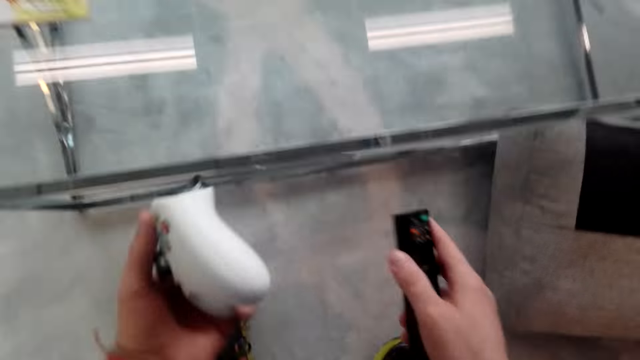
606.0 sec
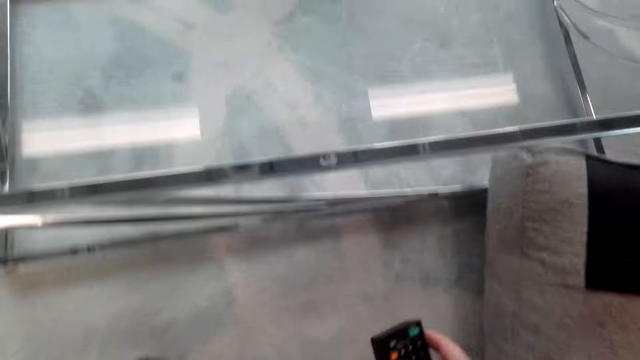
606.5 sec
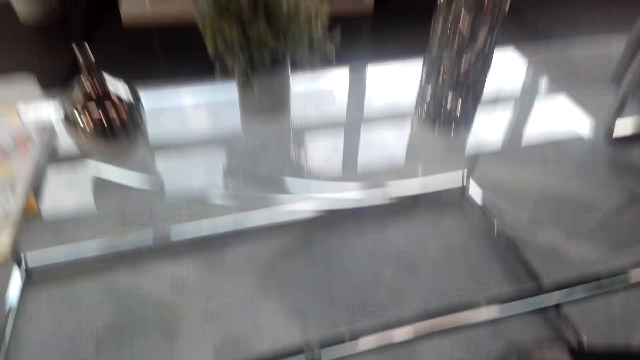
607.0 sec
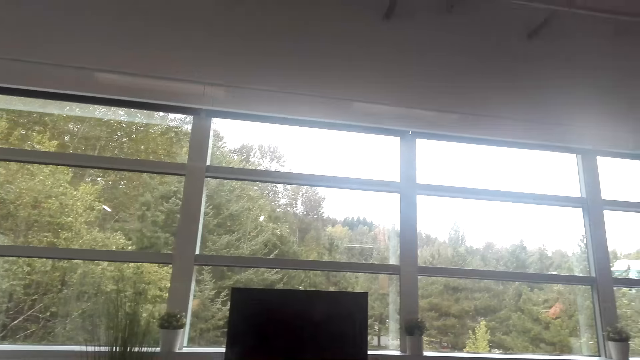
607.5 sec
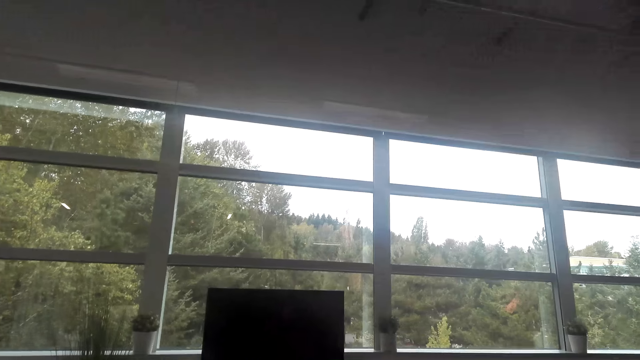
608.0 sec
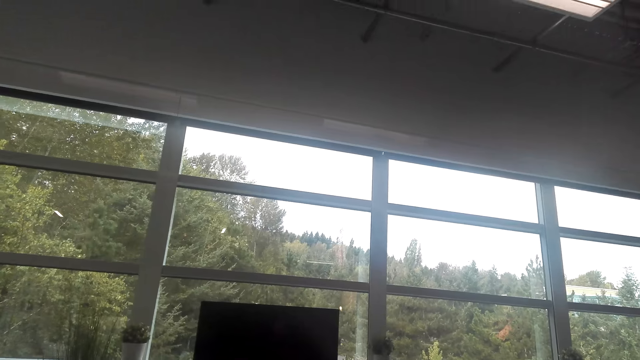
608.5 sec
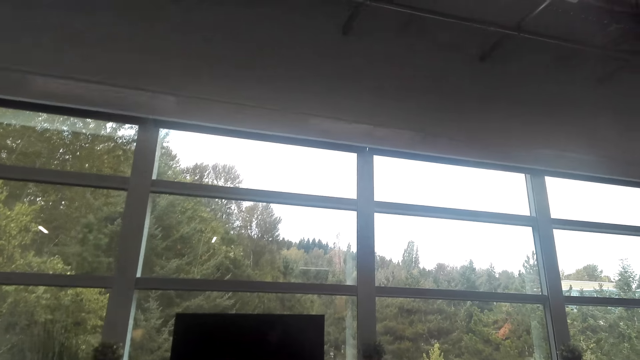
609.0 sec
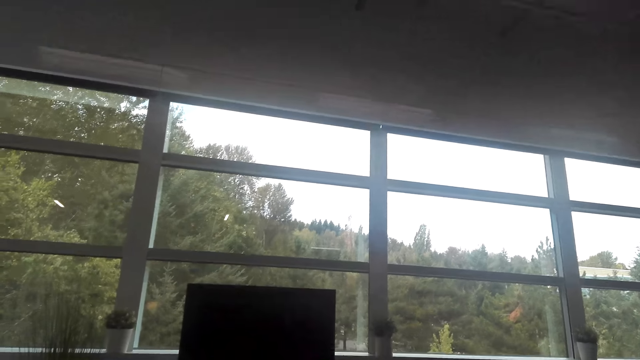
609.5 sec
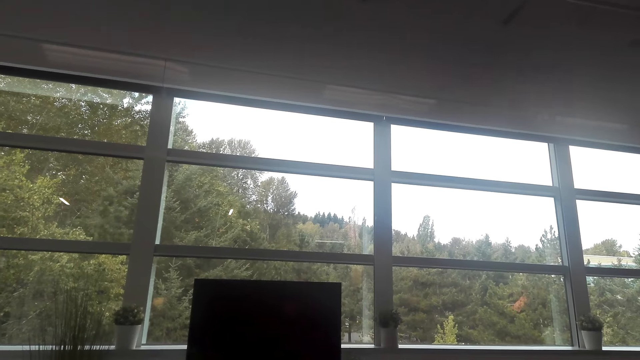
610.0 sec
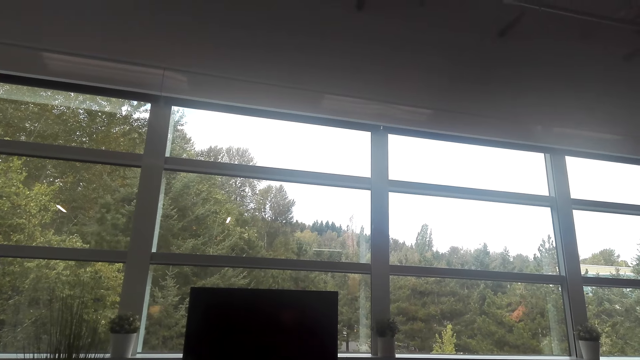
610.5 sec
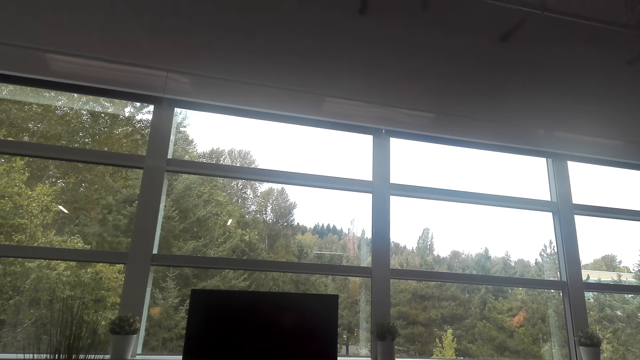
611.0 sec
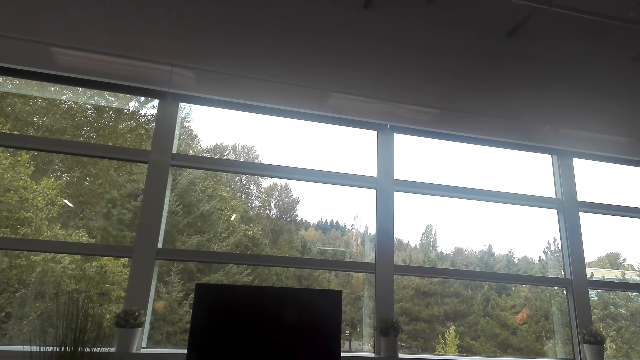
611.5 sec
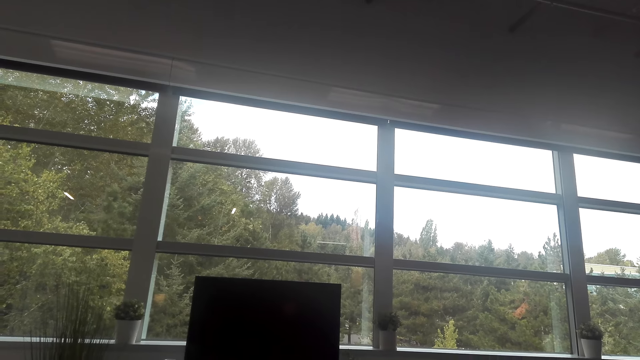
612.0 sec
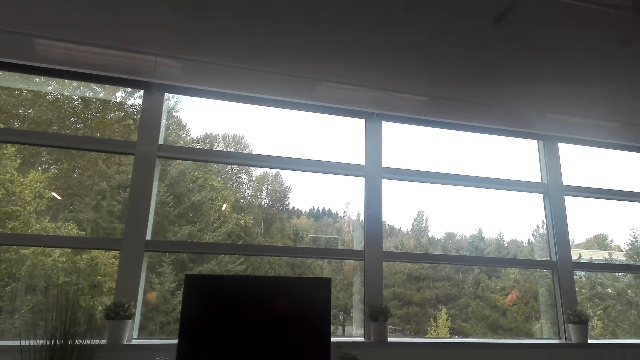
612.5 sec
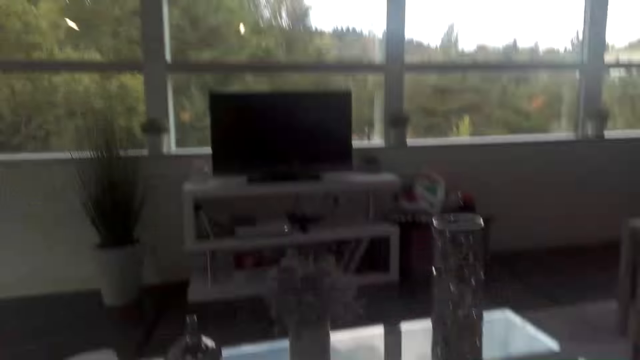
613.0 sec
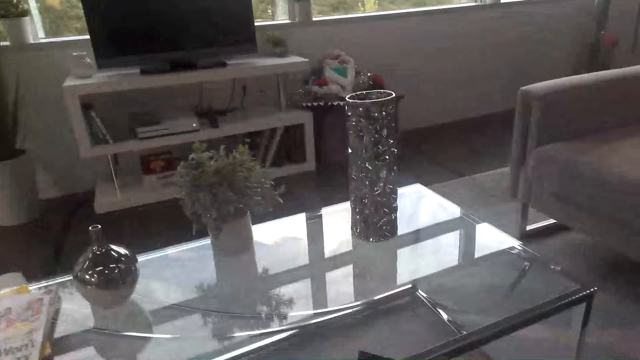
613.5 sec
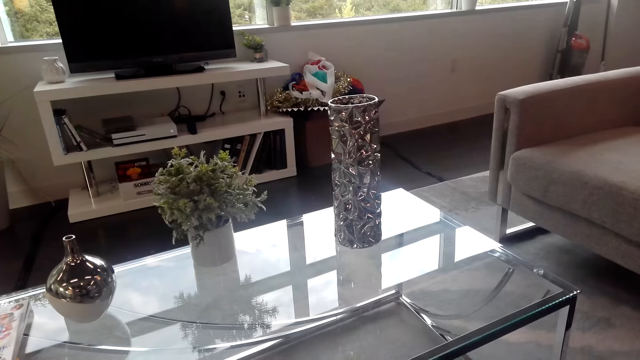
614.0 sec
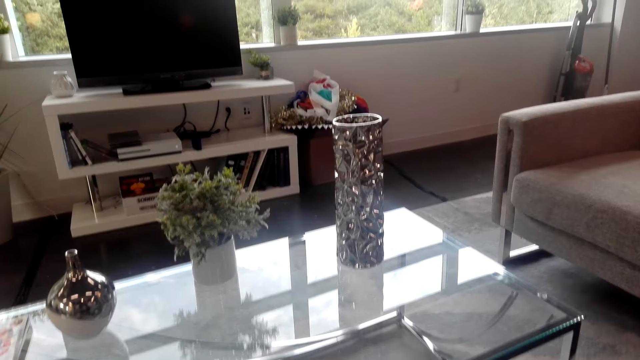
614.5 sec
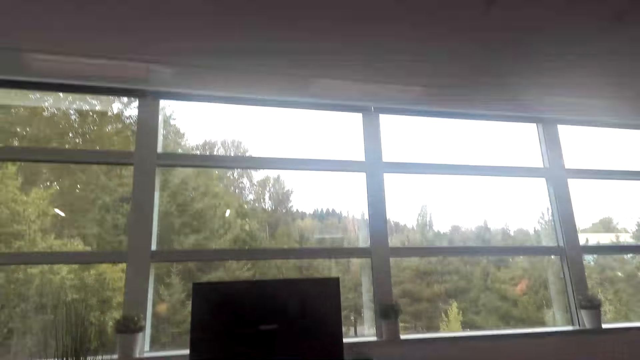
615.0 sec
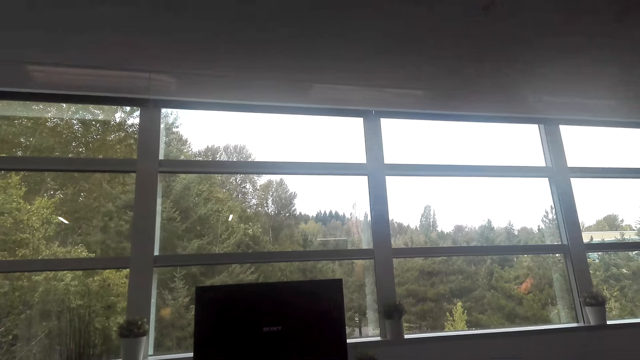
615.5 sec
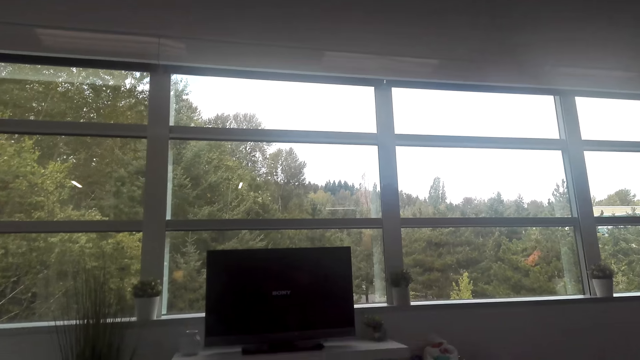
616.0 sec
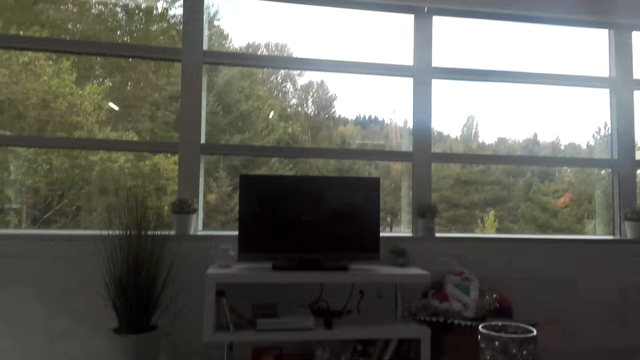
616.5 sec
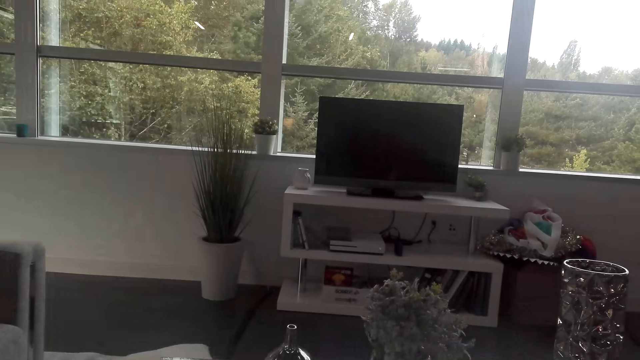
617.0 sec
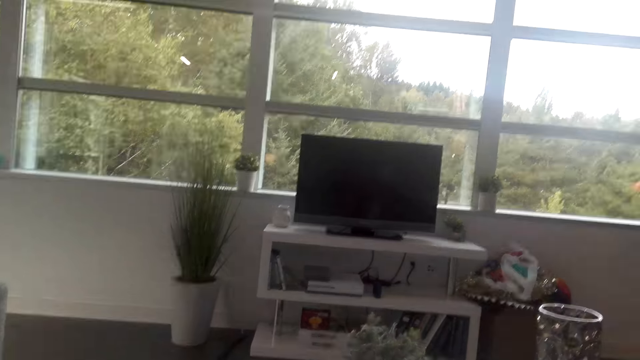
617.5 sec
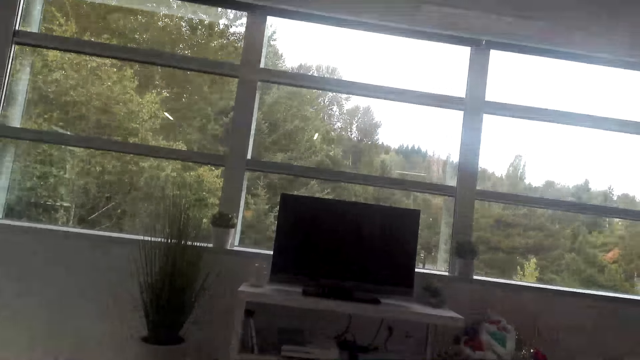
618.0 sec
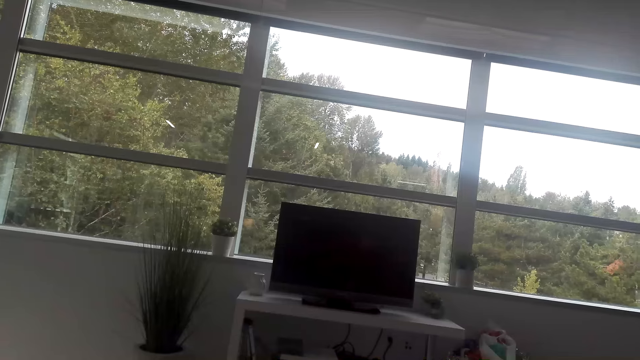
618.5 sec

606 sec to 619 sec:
The camera wearer turns around the room. They stare at the television. They look around the house. They stare at the television.

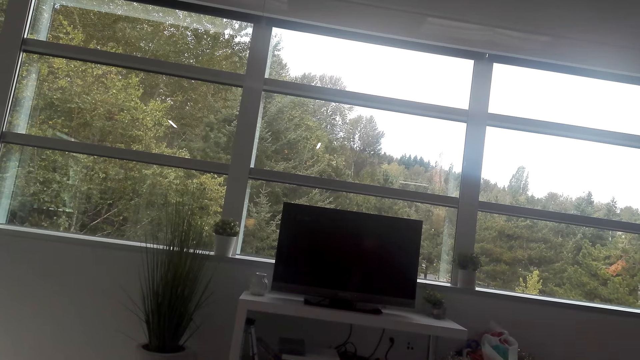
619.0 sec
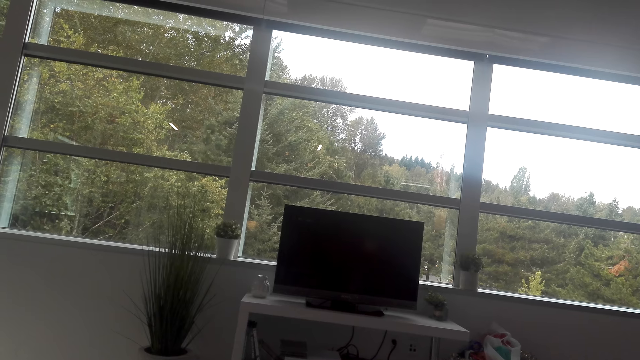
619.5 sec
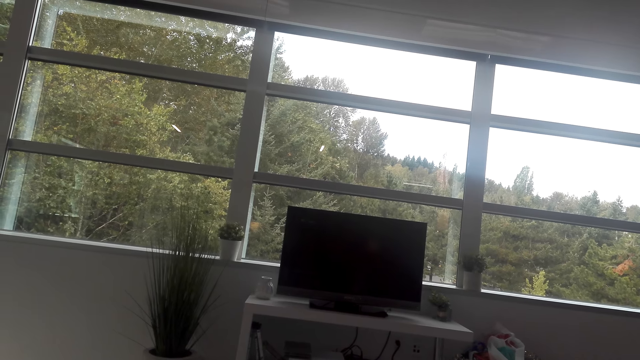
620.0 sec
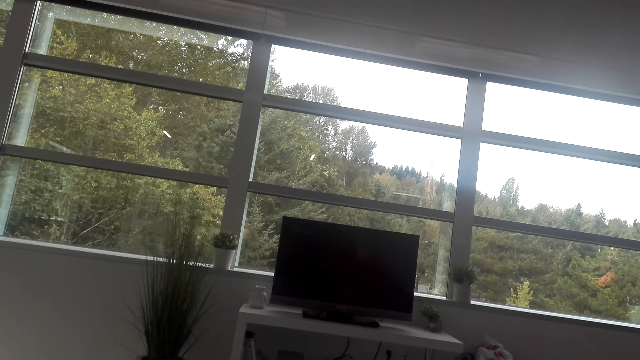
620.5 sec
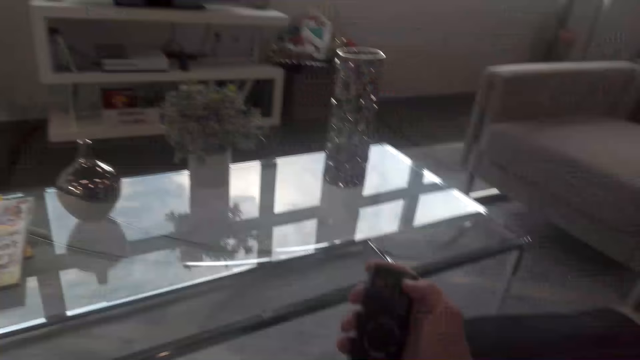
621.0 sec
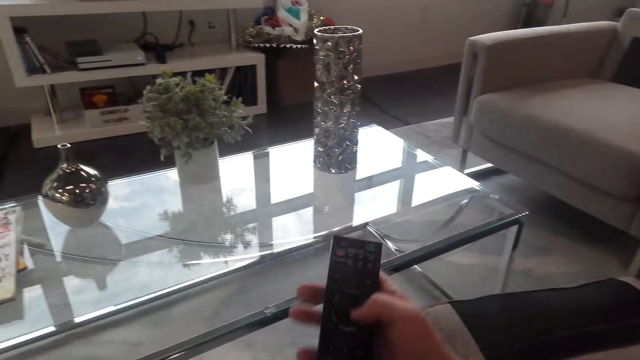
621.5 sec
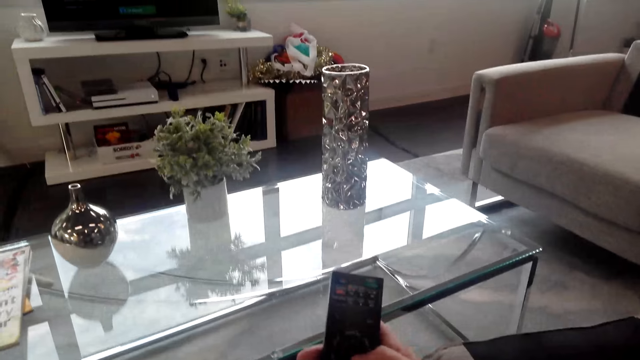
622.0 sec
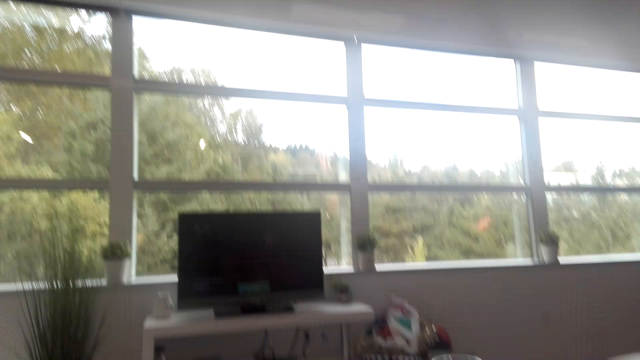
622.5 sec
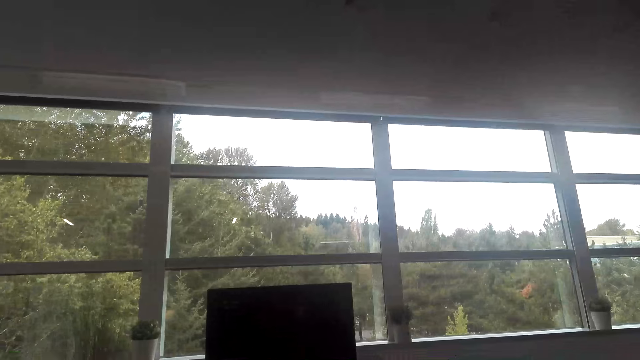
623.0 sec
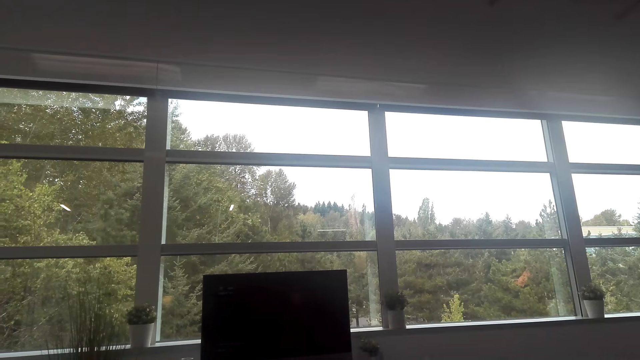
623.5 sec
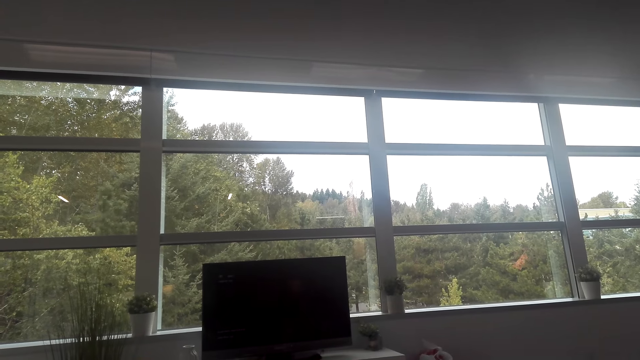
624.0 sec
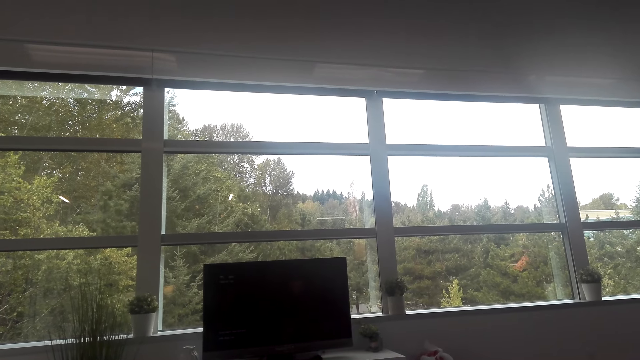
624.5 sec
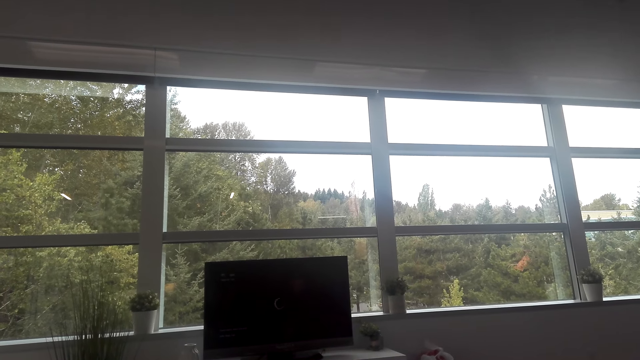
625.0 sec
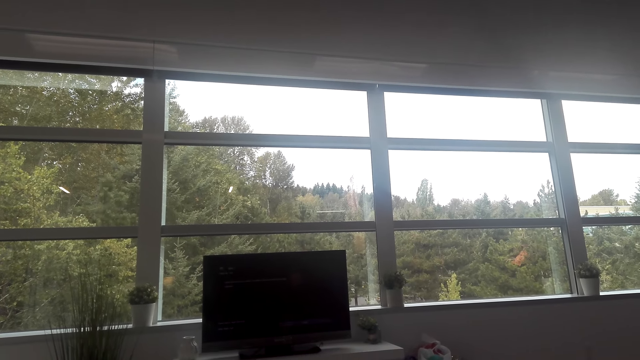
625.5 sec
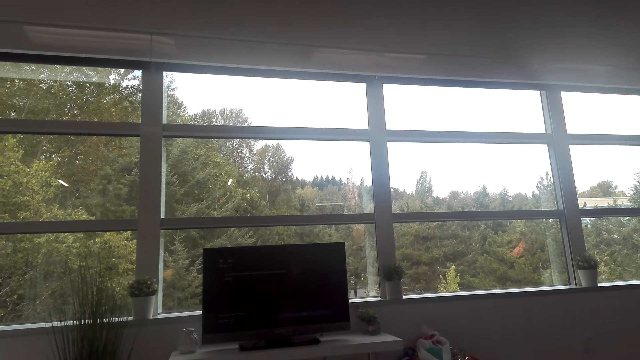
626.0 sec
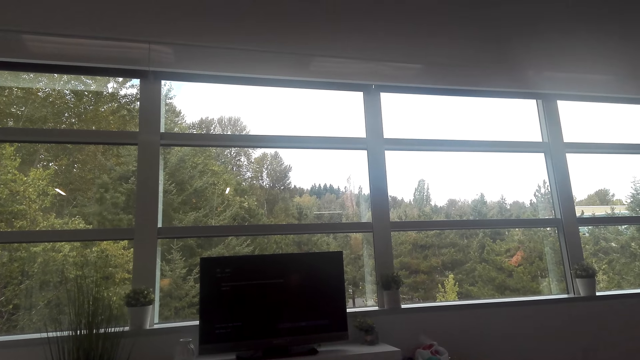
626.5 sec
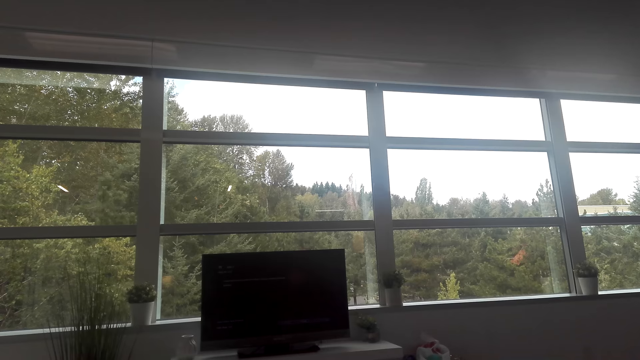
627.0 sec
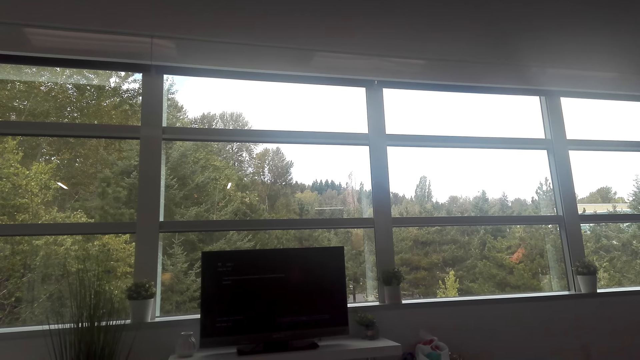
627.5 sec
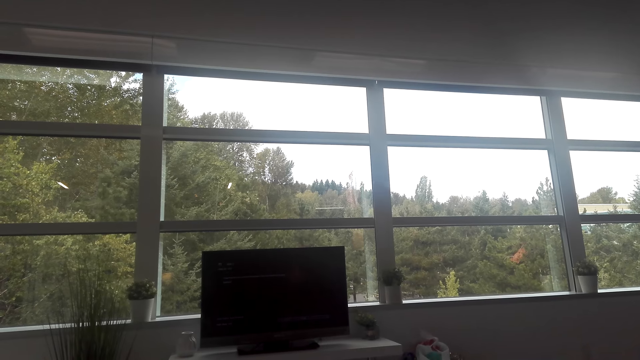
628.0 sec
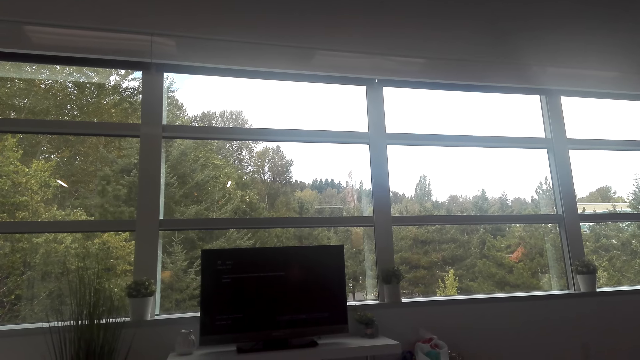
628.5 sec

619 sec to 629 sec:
The camera wearer looks around the house. He operates the television with a remote control in his hand. He looks around the house. He stares at the television. He operates the television with the remote control.
